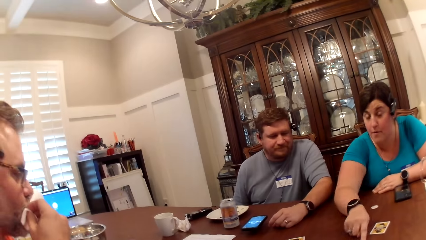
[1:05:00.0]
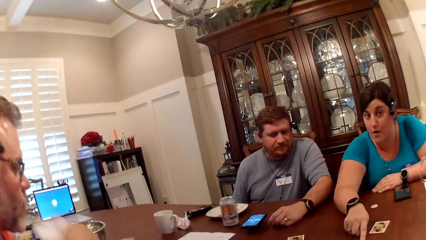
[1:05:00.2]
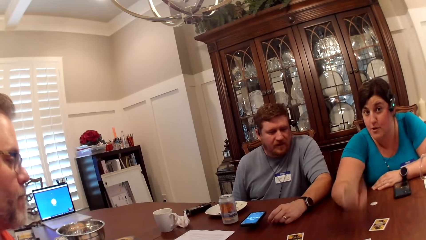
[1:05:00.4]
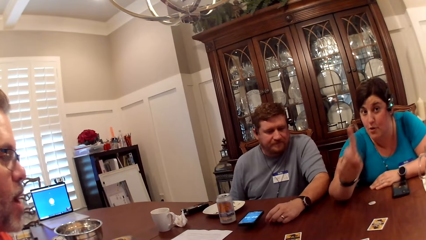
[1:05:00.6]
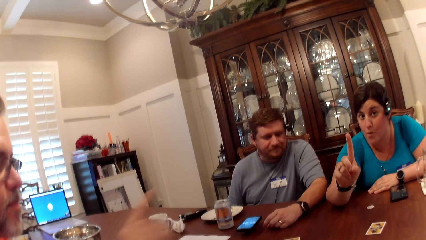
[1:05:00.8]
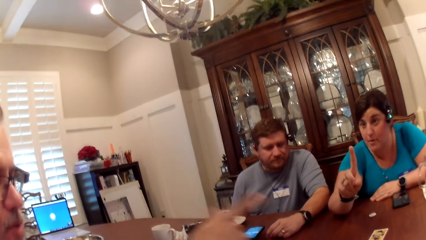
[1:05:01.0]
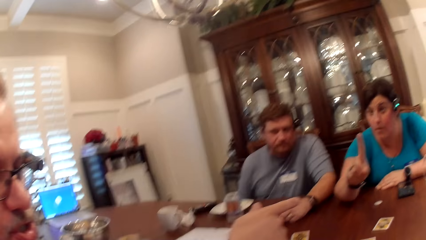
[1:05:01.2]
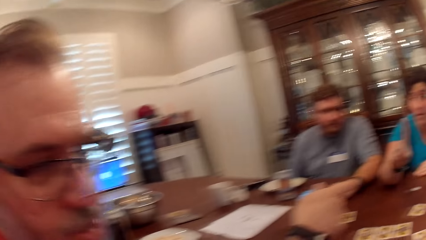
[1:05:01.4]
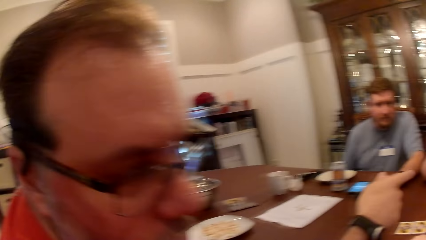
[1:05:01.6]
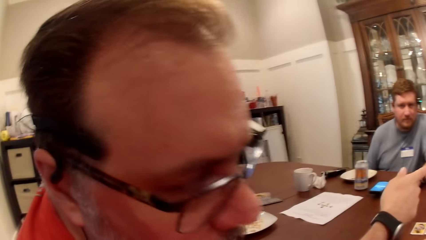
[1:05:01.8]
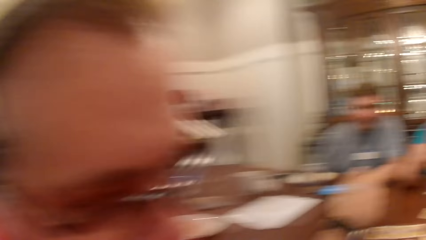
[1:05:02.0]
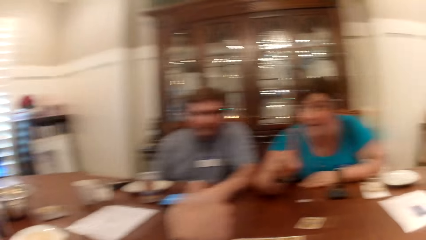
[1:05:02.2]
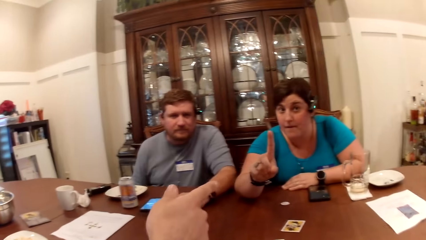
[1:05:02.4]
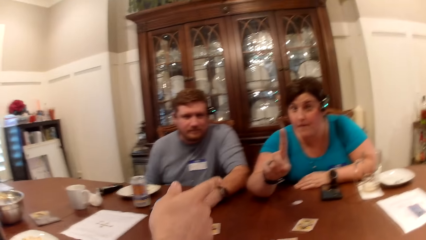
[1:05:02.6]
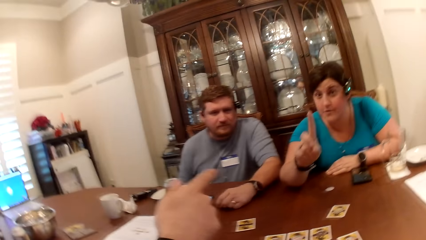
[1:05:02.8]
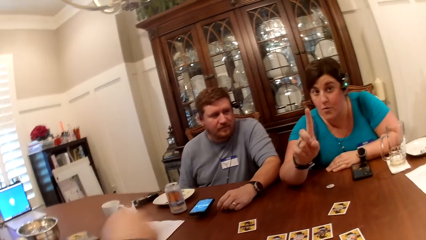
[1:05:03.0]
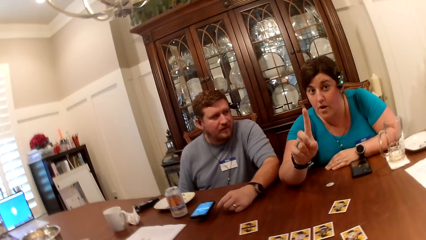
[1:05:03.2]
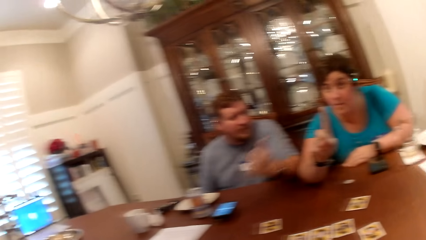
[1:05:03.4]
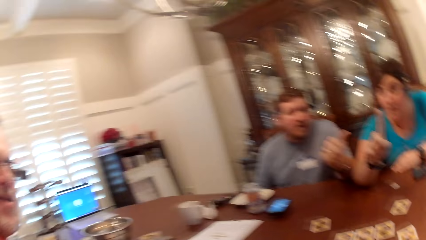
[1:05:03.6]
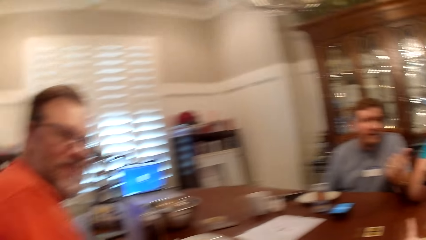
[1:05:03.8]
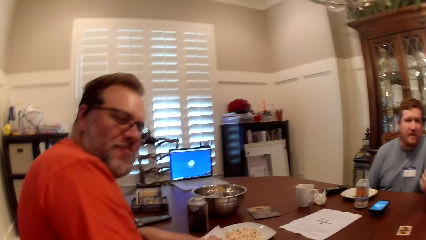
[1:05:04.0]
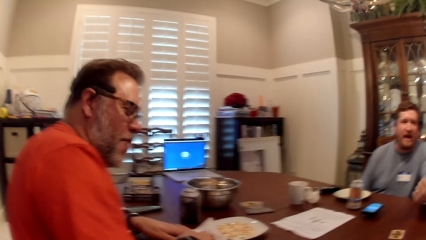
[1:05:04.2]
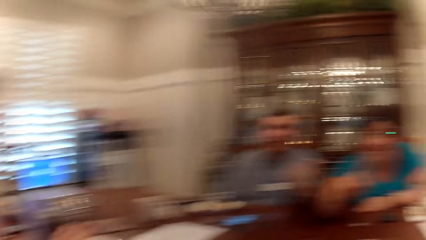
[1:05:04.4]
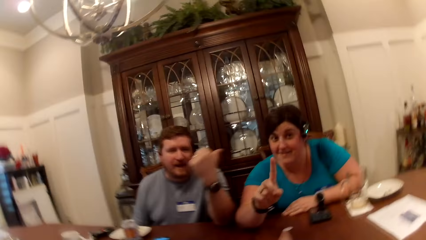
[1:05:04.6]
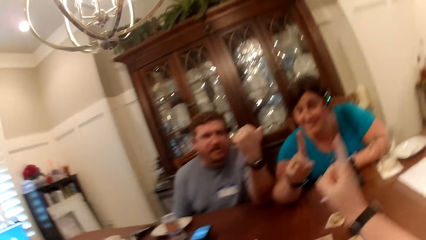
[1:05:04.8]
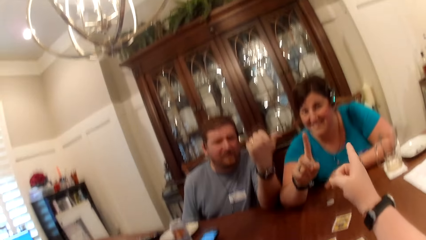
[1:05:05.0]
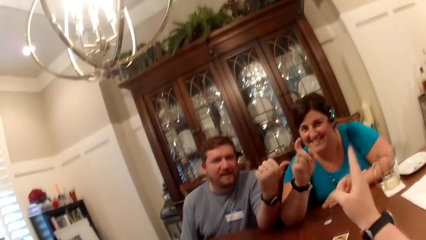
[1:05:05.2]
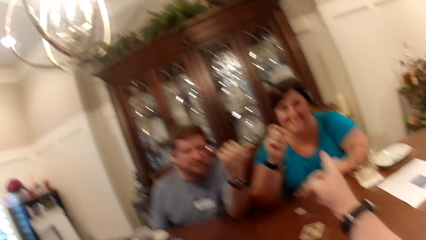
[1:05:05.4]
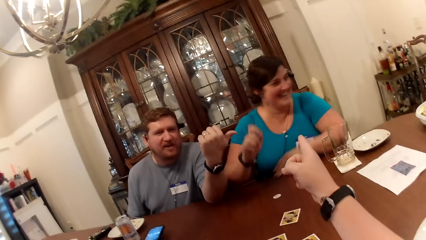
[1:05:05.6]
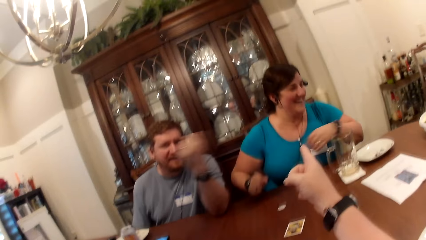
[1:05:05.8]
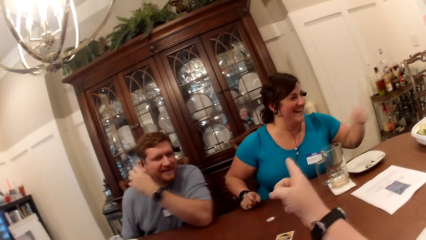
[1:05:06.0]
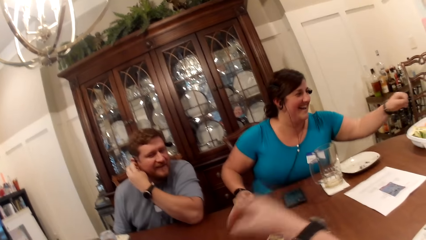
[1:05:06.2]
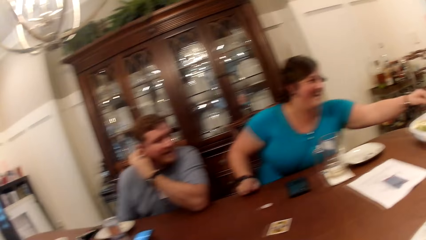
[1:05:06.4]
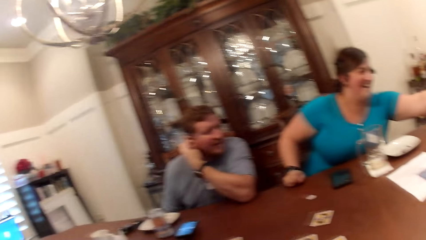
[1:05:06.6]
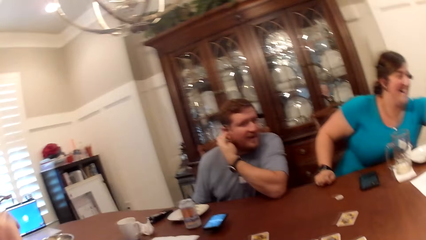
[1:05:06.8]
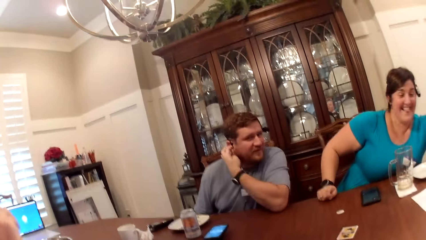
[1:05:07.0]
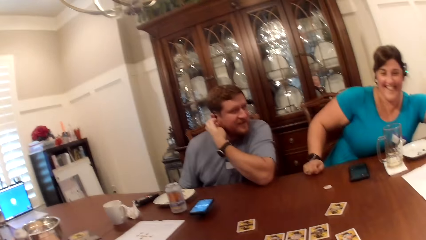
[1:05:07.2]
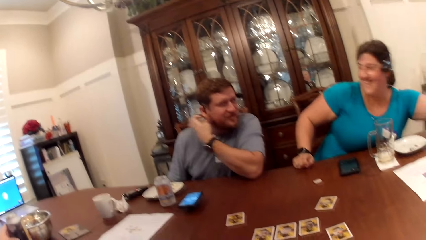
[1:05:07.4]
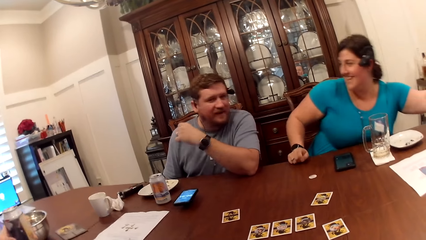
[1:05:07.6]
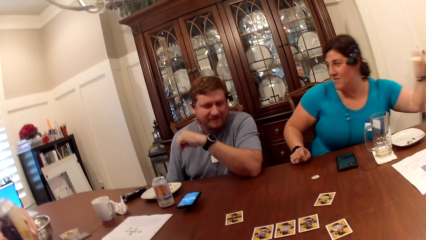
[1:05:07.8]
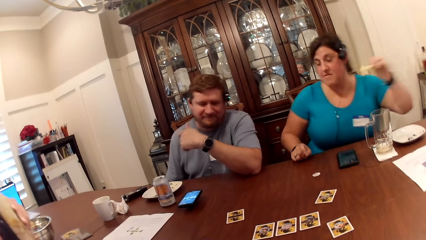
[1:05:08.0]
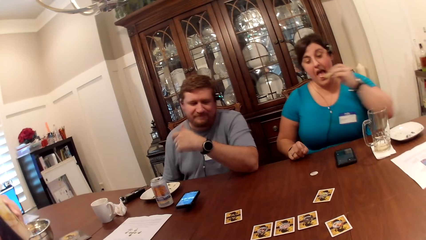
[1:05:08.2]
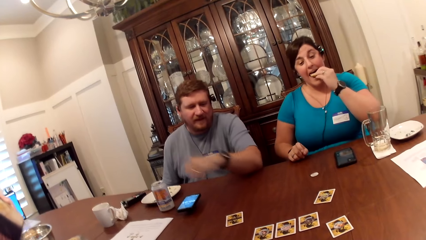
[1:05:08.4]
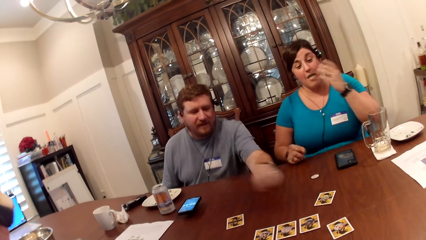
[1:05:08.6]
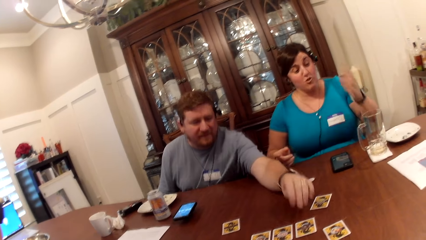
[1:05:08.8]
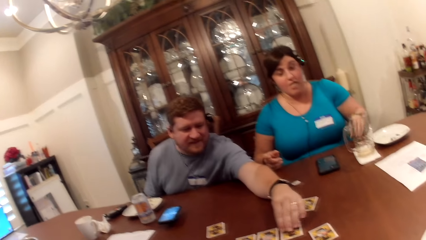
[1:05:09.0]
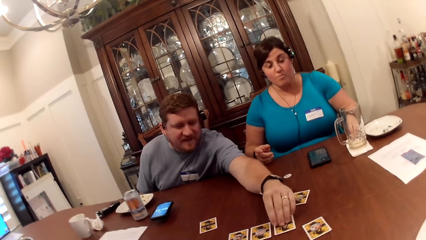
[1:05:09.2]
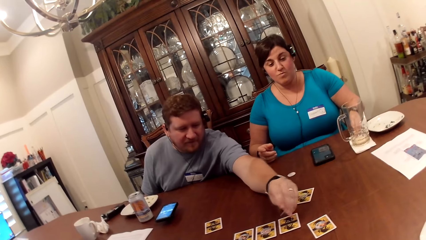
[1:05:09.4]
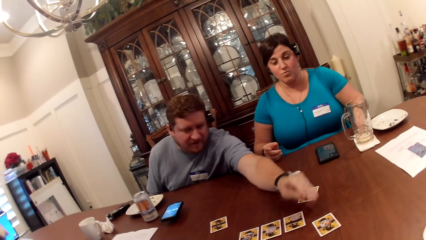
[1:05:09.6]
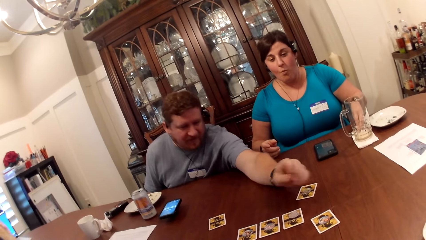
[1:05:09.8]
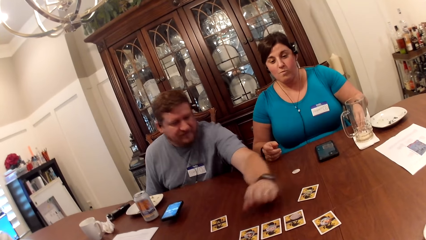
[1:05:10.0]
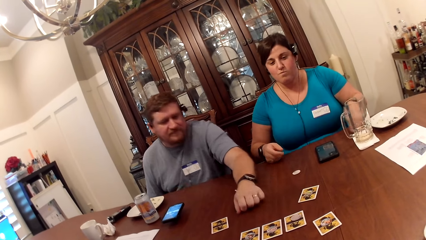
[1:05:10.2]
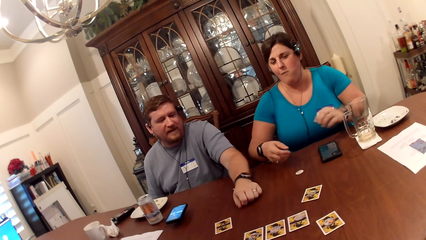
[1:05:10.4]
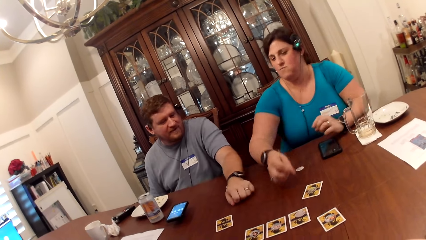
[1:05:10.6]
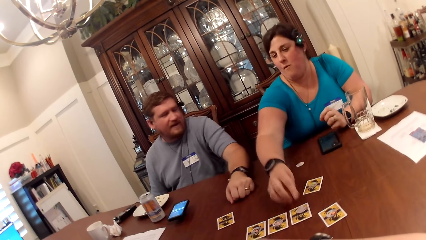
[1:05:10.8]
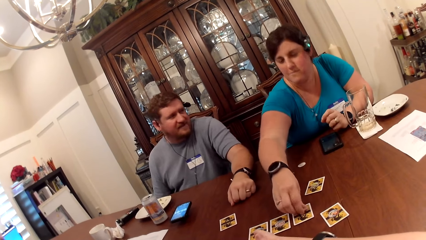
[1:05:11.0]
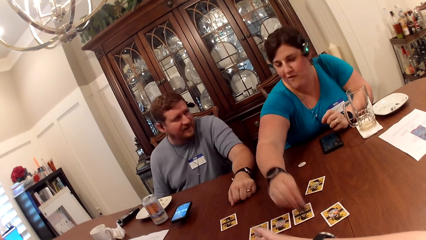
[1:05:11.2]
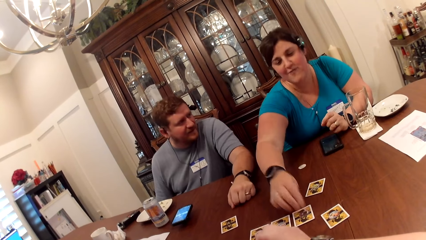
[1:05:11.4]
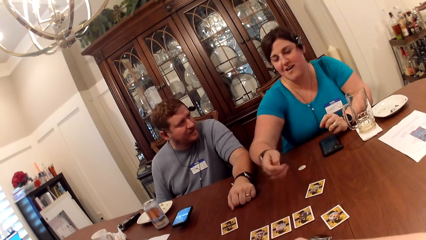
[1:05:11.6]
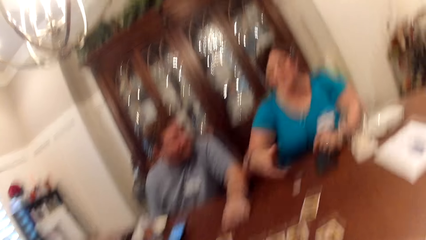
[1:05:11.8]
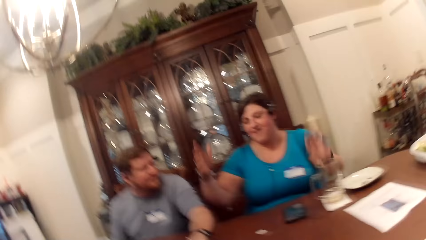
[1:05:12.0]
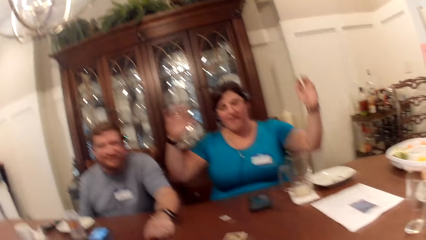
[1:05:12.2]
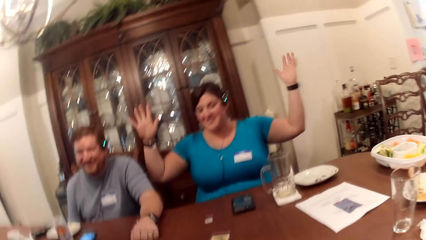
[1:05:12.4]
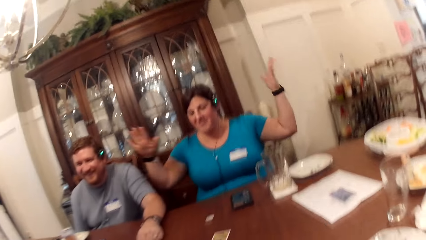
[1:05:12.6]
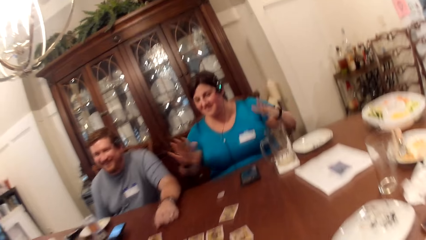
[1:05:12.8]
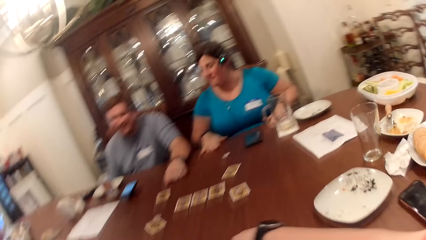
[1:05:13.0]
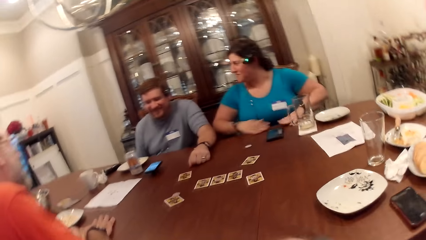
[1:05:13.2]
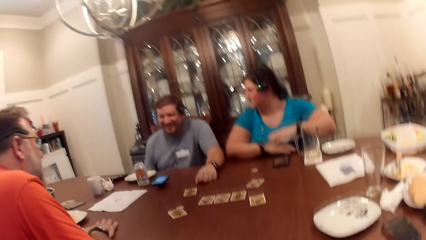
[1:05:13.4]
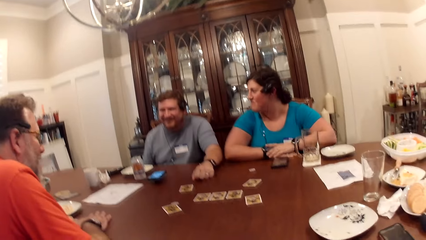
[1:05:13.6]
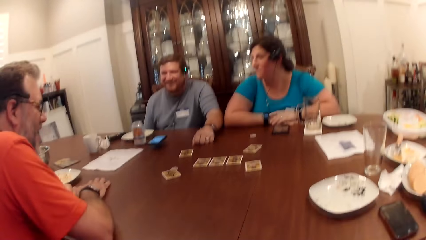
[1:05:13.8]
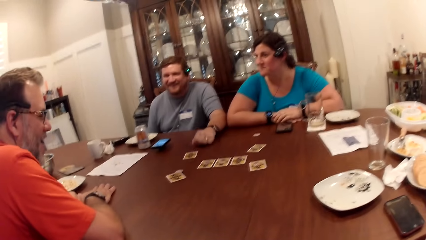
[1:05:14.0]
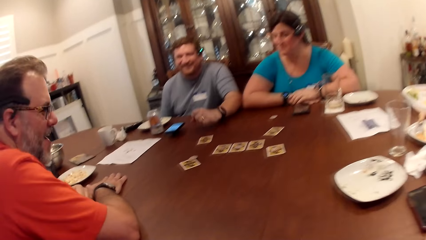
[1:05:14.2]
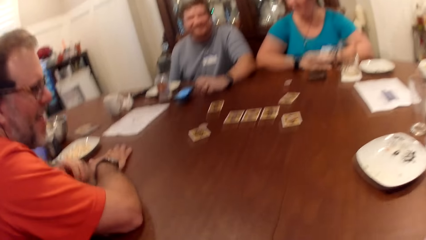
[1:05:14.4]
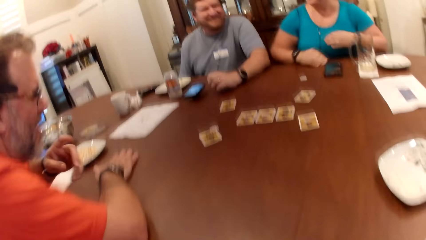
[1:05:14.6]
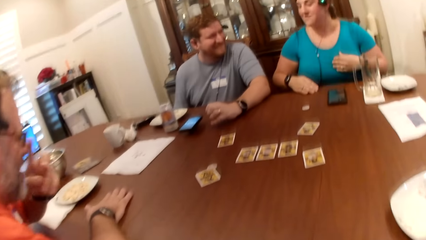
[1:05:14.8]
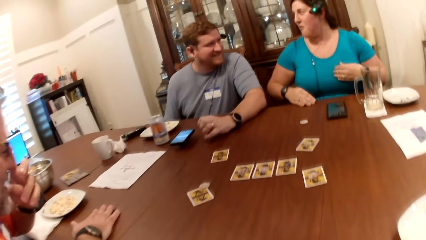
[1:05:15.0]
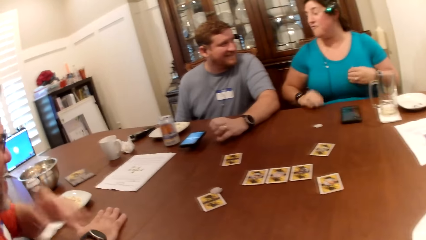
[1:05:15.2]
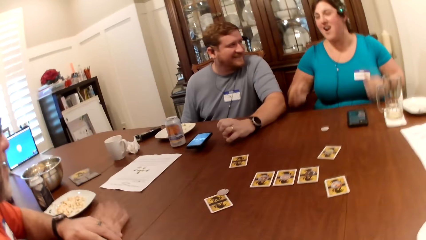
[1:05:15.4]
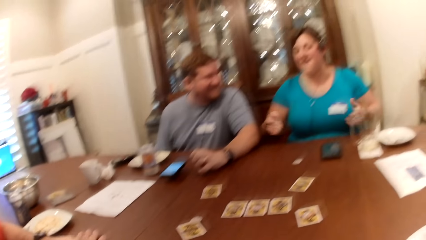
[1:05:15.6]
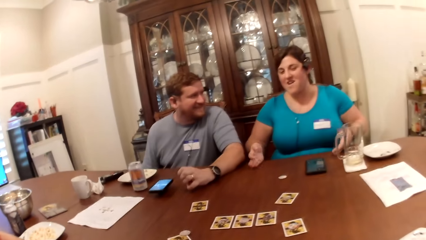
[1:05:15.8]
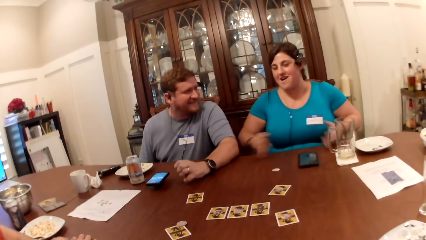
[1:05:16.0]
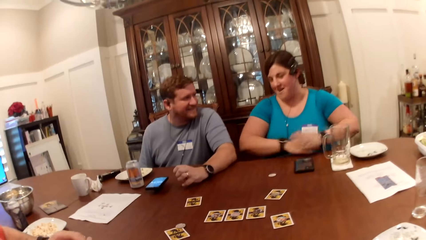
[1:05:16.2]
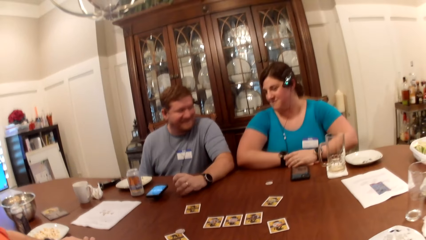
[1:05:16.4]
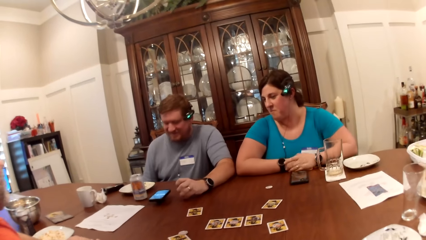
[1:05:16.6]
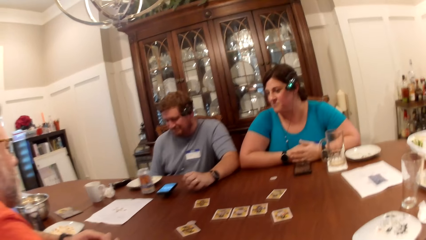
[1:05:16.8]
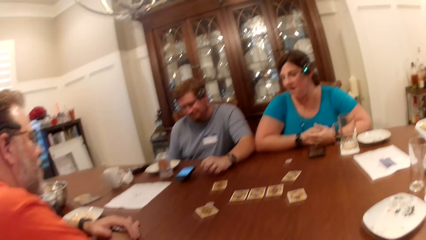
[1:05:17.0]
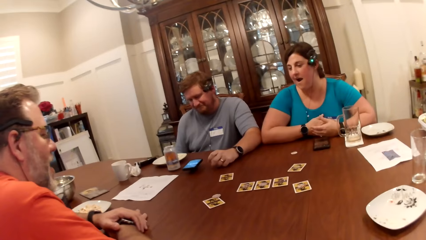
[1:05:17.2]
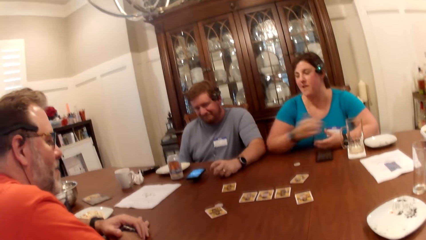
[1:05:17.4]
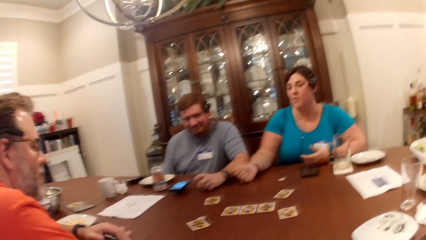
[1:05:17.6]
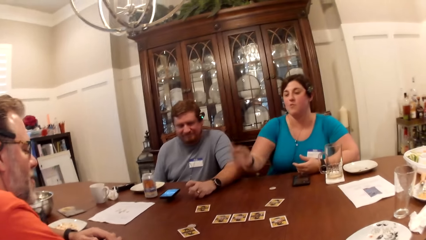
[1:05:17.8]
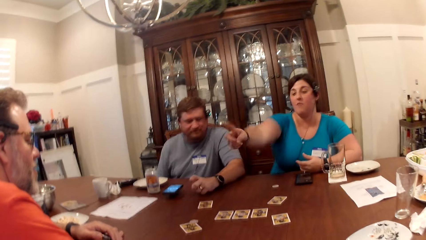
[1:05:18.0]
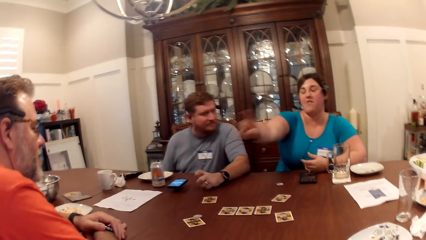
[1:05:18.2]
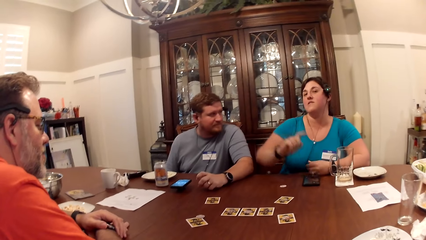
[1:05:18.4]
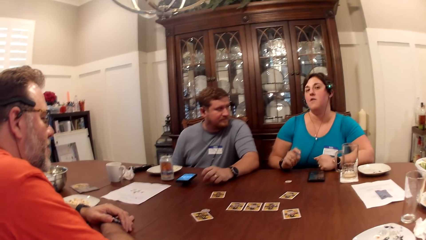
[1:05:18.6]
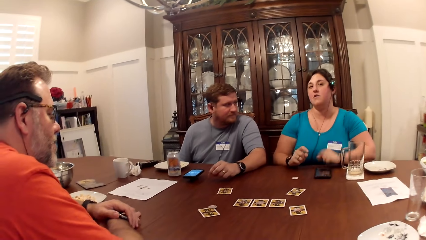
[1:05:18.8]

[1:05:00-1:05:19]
A man cleans his mouth with a paper towel in his right hand. The man converses with the camera wearer. The camera wearer demonstrates using hands. A woman eats the food in her left hand. Another man moves the chip on a card with his left hand. The camera wearer converses with another woman and the first man. The first woman moves the chip on the card with her right hand.
